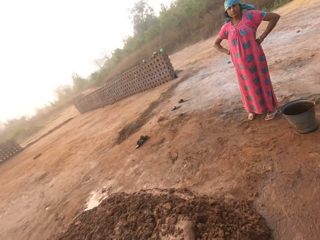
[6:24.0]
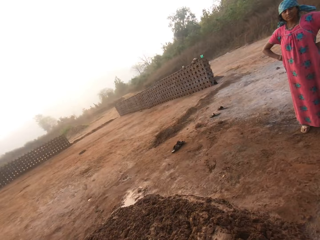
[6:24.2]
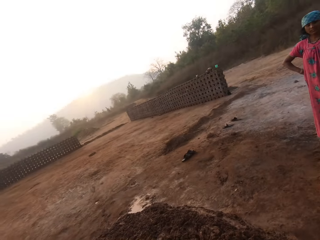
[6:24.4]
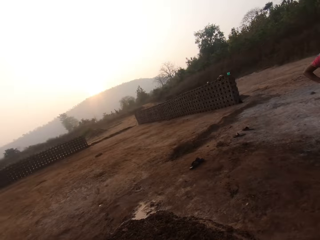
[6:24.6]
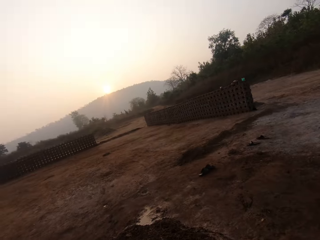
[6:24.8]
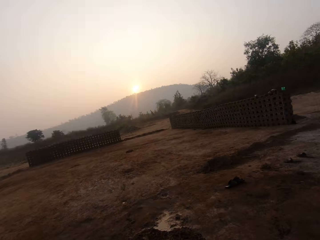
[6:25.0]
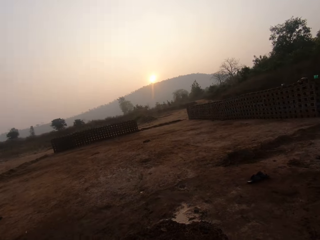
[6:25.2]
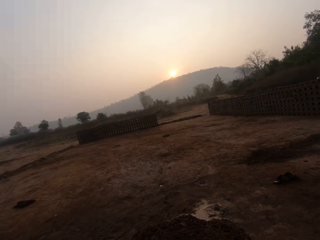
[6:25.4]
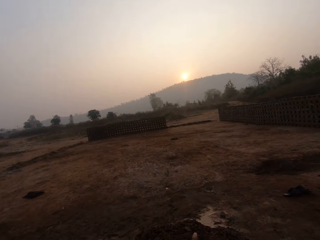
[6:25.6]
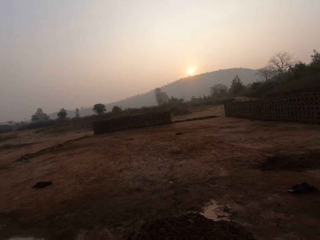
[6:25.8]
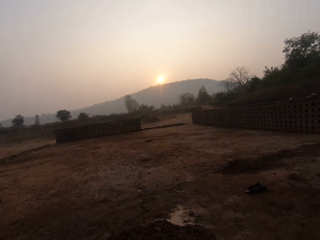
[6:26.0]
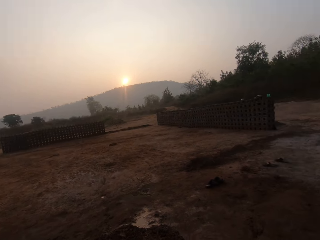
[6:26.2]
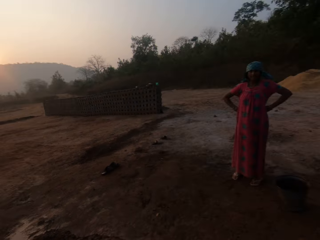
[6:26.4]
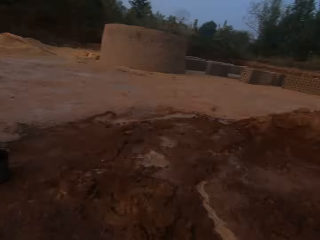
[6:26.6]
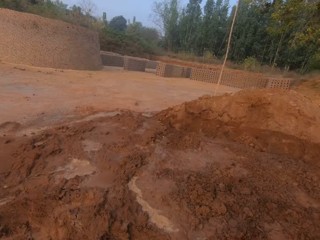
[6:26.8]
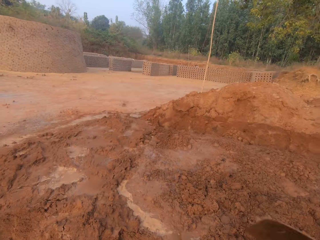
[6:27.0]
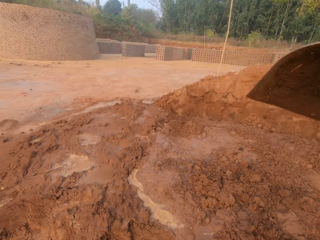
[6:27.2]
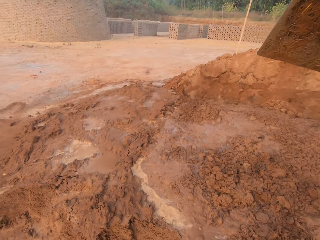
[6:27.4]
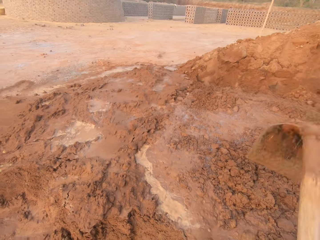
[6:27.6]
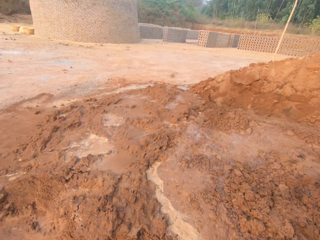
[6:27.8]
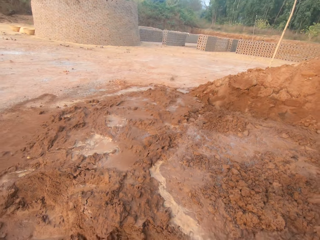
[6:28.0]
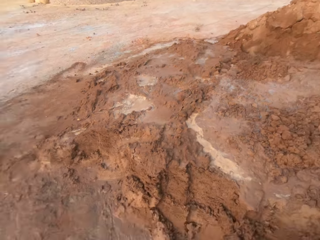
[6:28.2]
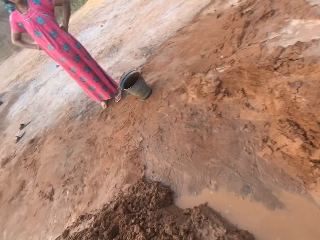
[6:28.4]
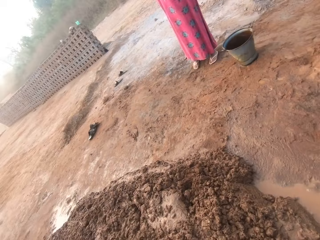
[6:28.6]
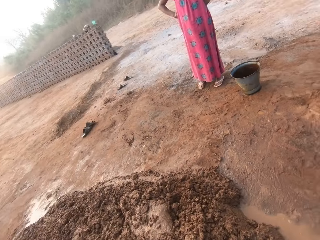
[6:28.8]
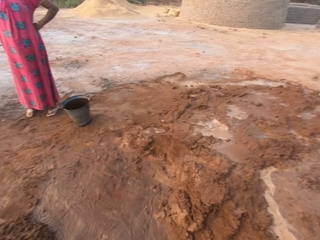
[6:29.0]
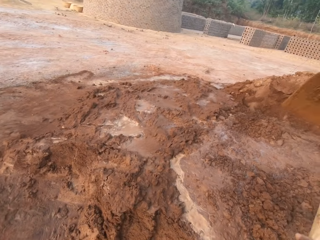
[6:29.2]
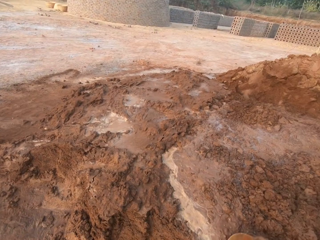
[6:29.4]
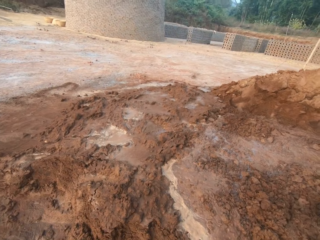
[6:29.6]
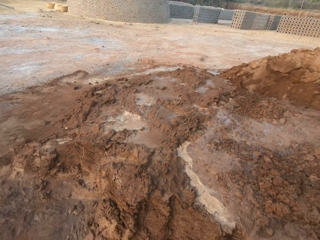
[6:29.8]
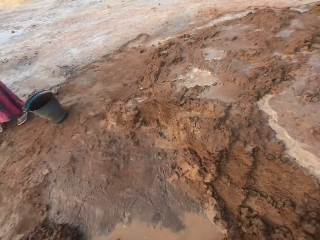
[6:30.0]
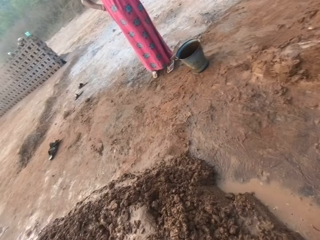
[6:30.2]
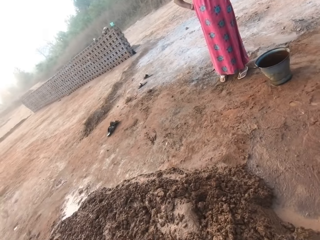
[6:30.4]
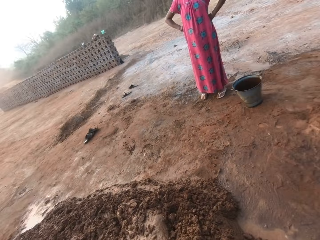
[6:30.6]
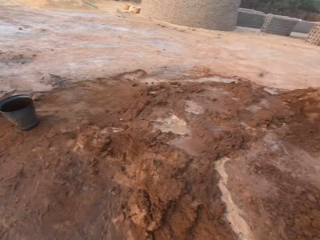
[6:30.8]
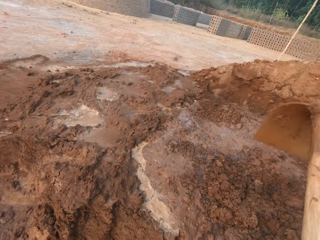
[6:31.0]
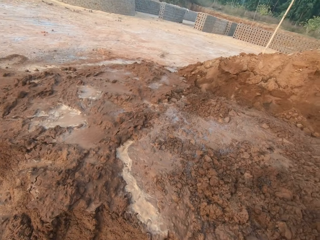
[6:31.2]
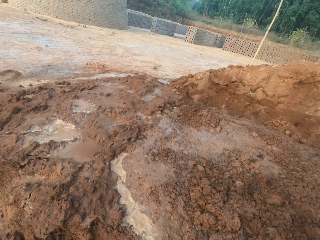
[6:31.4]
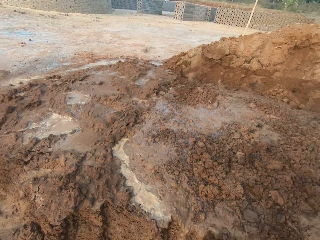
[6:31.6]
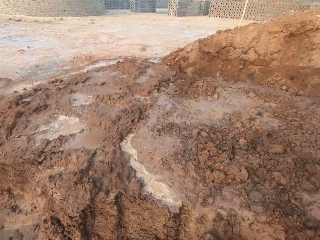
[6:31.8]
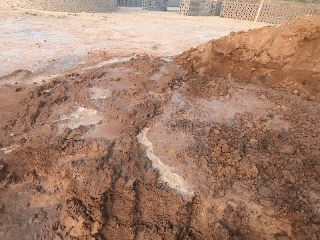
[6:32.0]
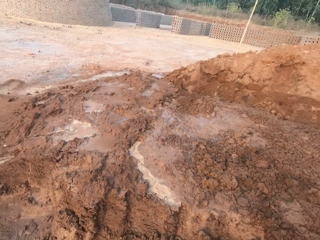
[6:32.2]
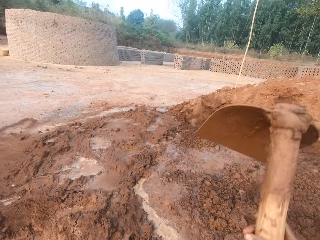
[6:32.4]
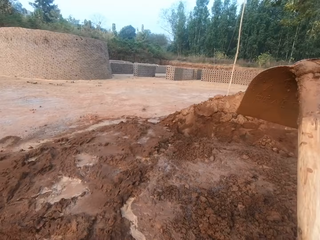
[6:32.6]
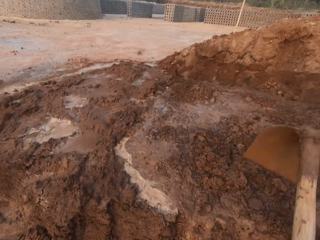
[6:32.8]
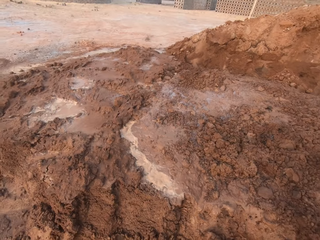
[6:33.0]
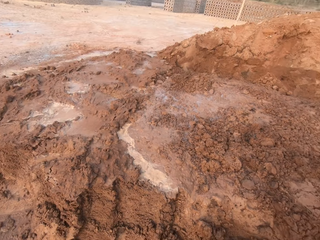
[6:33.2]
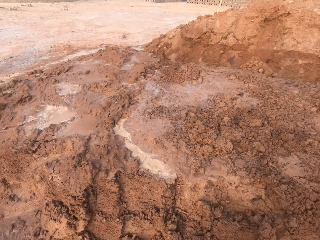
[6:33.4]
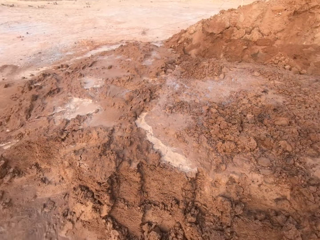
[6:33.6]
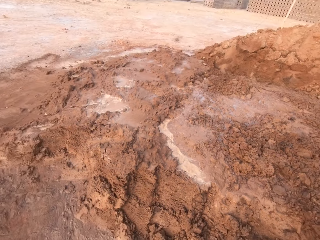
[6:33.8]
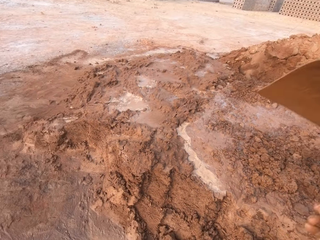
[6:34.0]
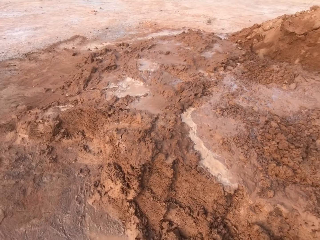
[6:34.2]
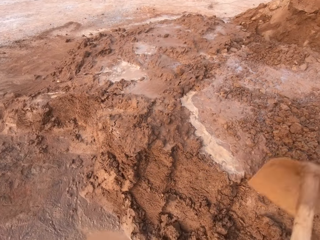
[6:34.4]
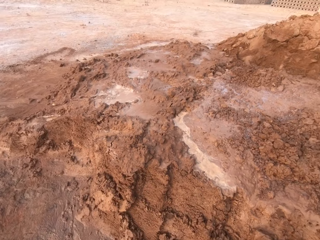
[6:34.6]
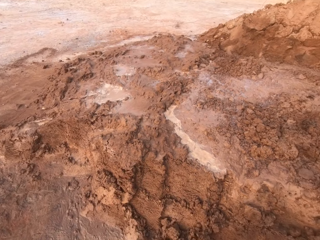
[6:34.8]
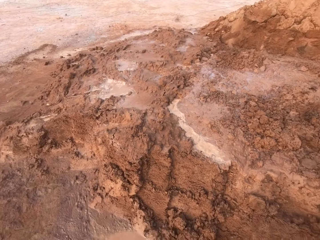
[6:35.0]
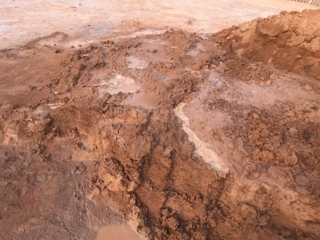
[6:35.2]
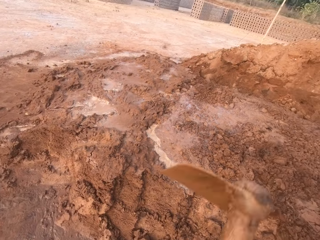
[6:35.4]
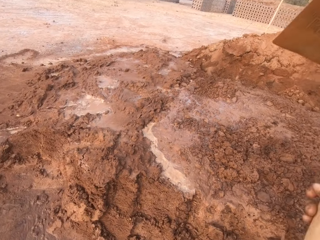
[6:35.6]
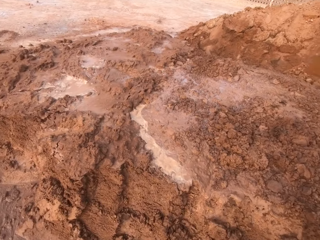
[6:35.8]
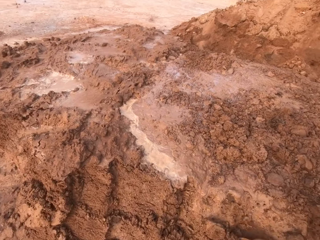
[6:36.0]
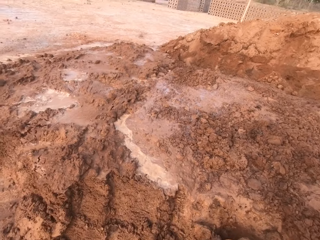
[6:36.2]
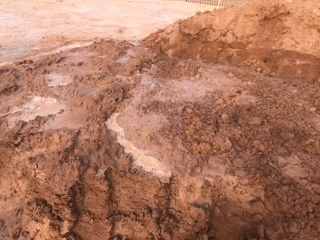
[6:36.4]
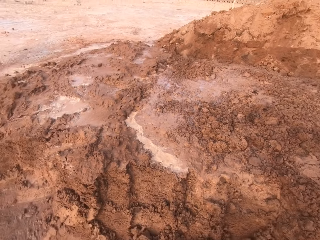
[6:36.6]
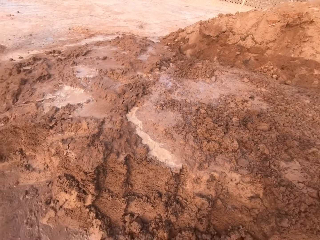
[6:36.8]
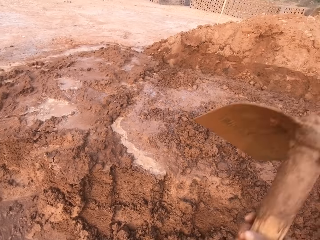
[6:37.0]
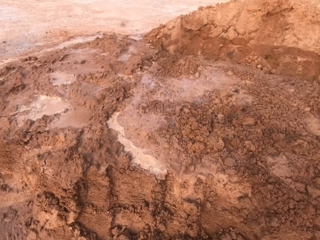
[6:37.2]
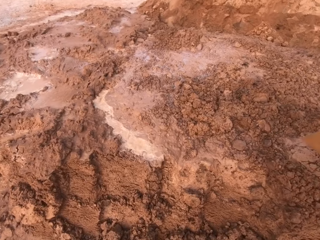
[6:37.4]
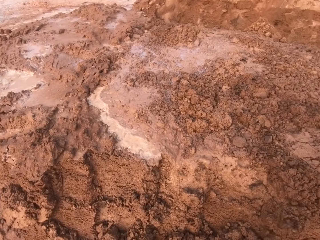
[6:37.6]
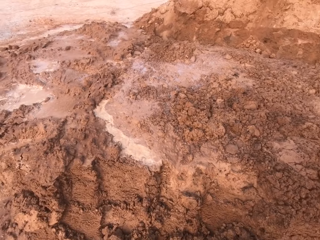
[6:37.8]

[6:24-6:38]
The camera wearer digs the ground with the hoe in both hands. They dig using the hoe.

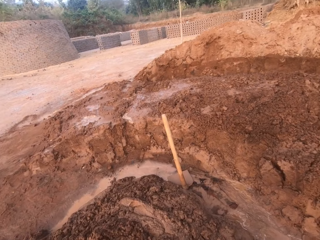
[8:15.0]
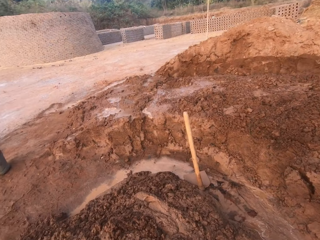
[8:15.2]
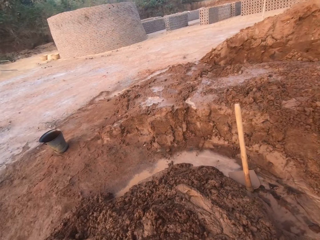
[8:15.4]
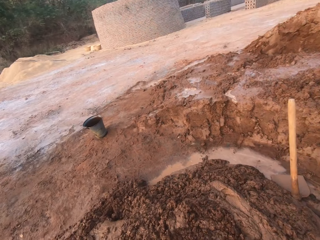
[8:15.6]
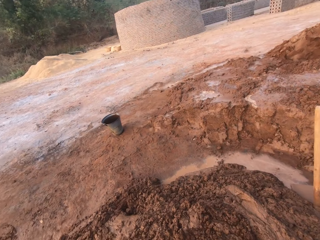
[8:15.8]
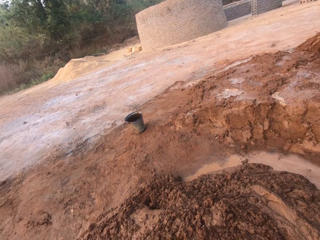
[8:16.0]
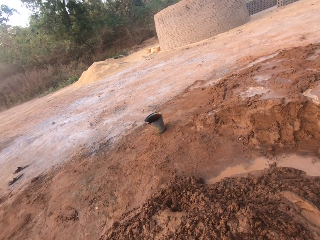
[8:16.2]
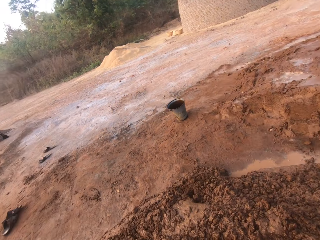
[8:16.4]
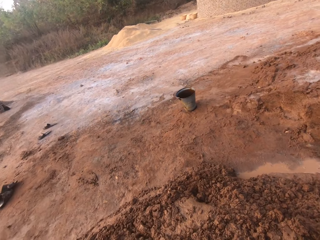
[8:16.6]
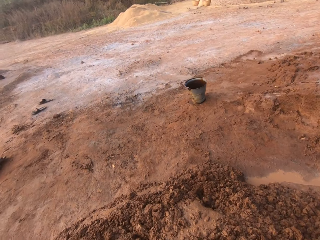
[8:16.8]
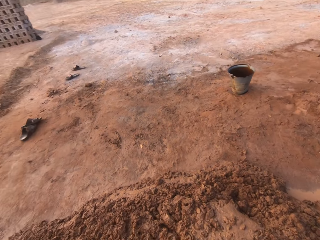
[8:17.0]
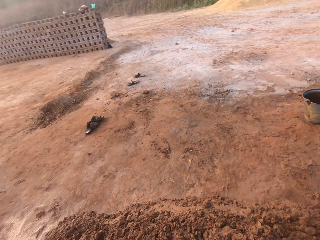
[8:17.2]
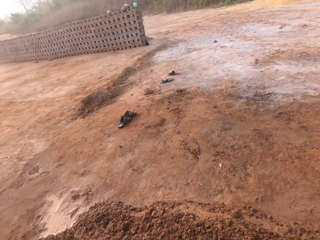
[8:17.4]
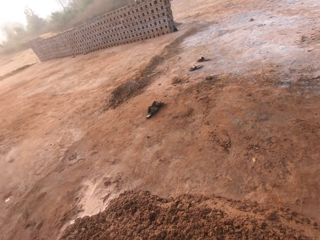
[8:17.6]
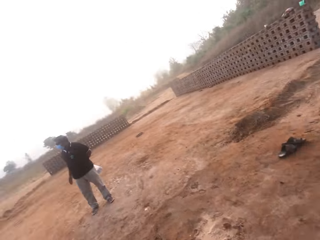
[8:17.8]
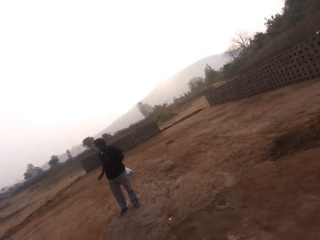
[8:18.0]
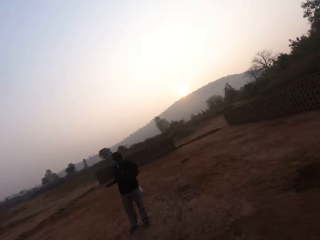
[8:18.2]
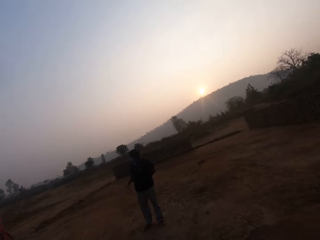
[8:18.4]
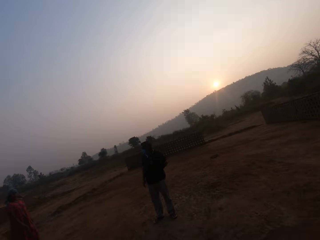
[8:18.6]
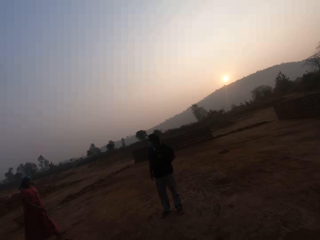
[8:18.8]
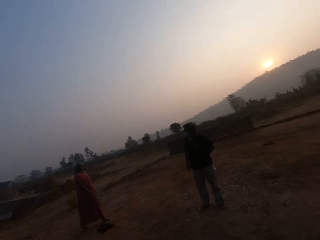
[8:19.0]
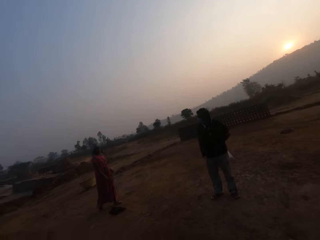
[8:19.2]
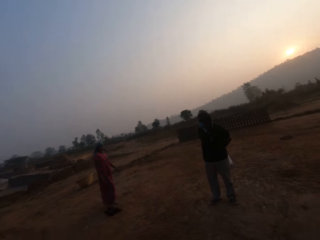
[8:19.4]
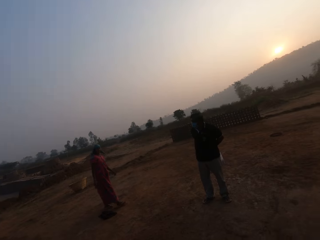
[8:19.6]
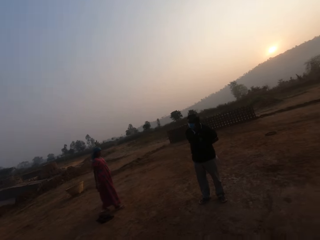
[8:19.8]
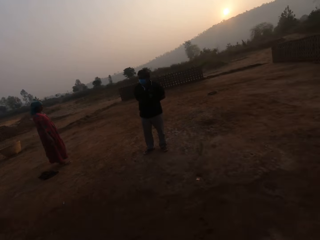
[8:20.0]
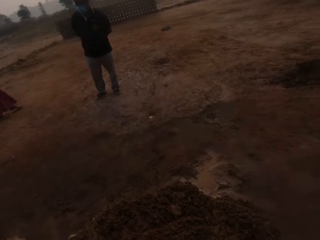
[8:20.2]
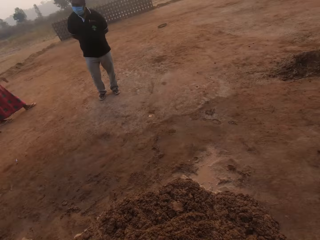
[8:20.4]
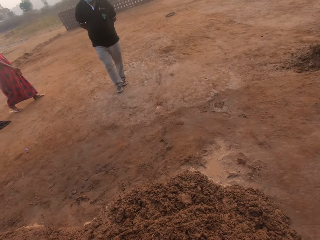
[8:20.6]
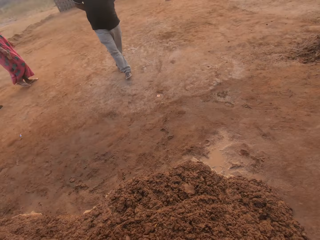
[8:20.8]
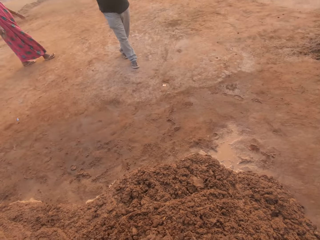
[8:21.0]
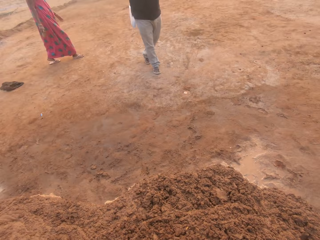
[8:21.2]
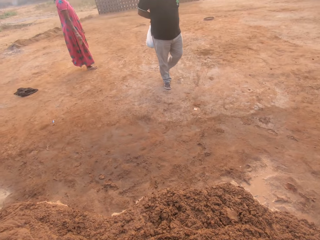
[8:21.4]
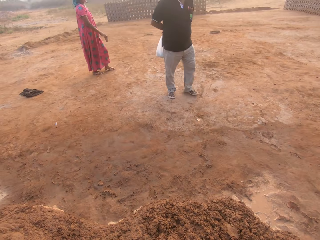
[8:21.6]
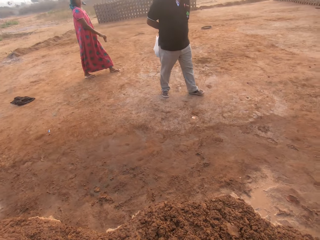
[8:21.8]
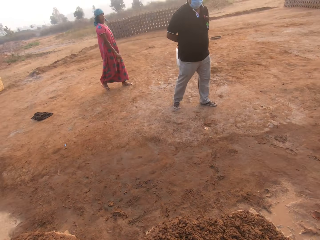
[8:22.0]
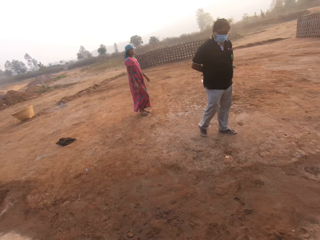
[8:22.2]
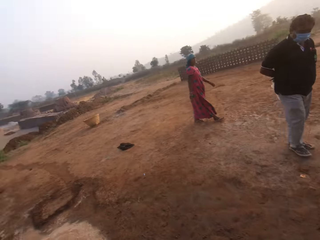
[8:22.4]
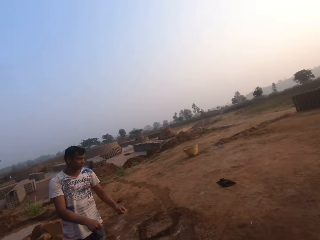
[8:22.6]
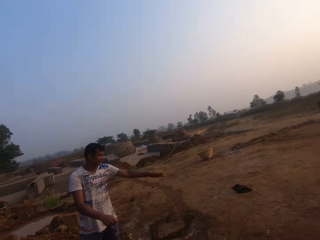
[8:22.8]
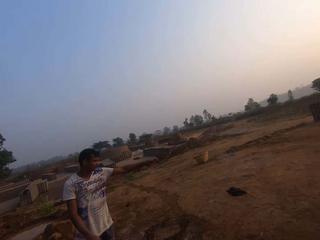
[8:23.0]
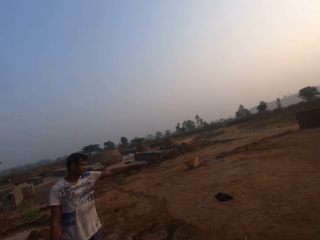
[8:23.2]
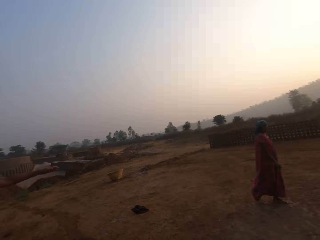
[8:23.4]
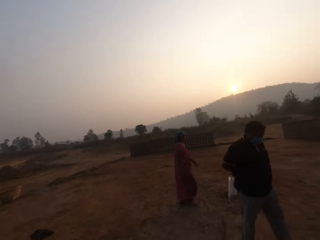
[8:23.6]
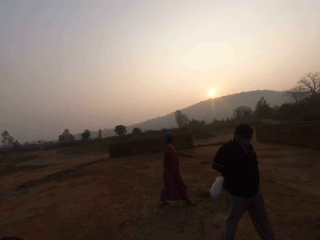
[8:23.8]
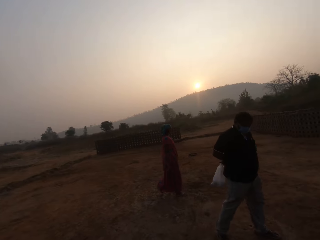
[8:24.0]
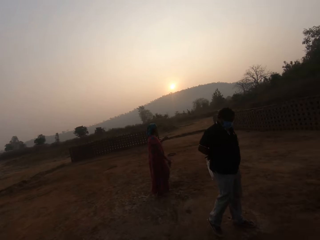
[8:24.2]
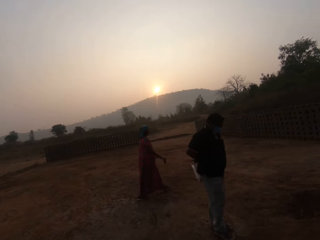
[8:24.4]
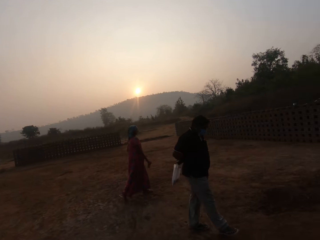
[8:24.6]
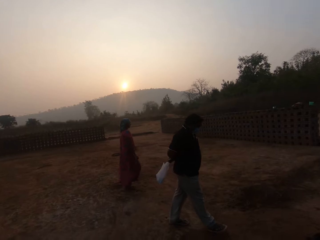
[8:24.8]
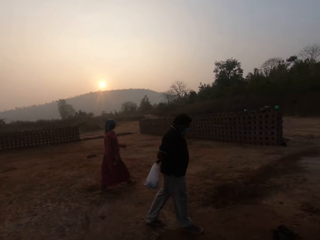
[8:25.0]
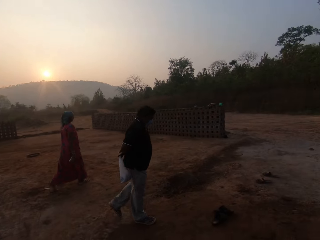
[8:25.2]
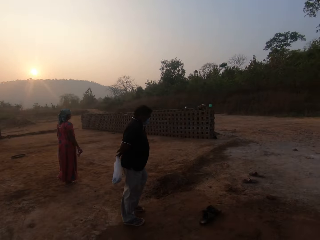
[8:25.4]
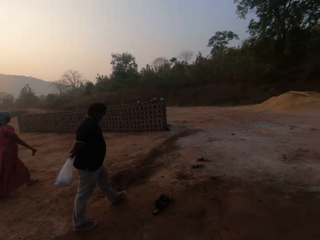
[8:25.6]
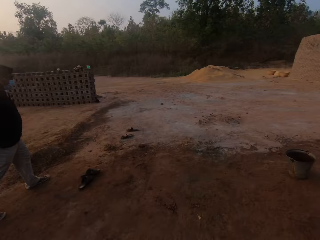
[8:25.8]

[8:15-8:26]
A man interacts with the woman, the other man and the camera wearer. The first man holds a polythene bag with both hands.
